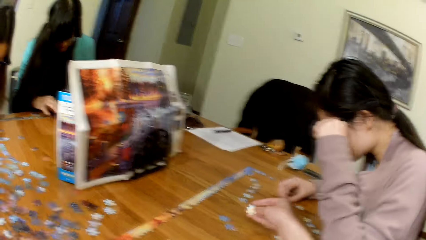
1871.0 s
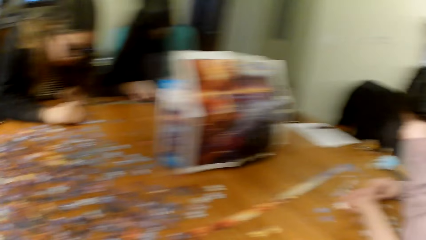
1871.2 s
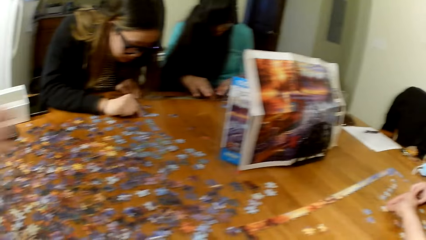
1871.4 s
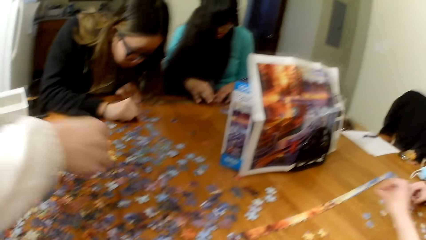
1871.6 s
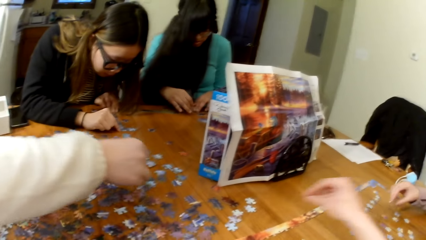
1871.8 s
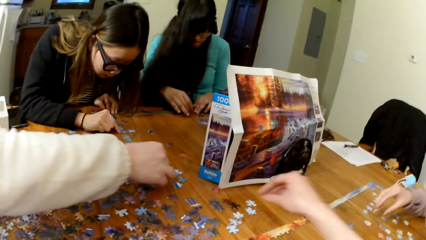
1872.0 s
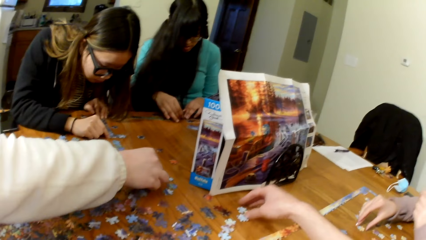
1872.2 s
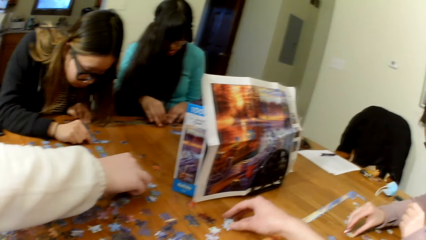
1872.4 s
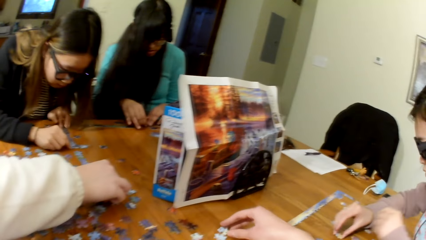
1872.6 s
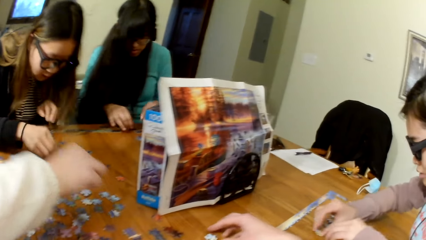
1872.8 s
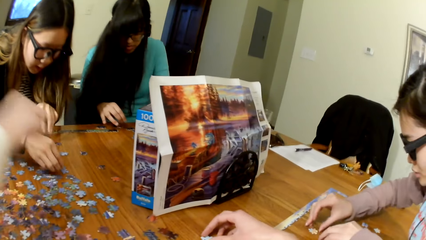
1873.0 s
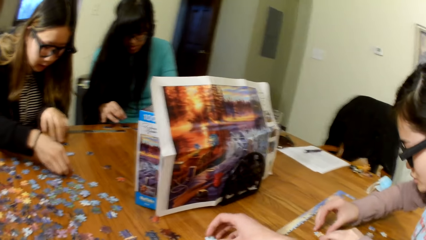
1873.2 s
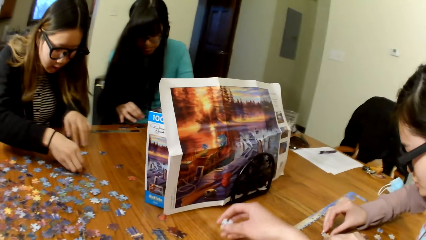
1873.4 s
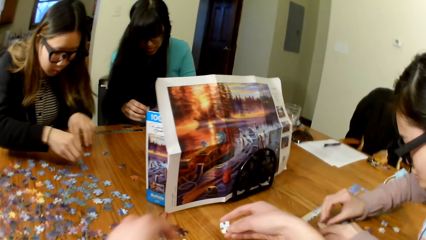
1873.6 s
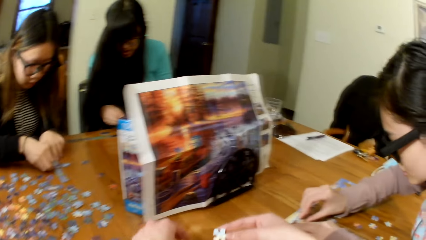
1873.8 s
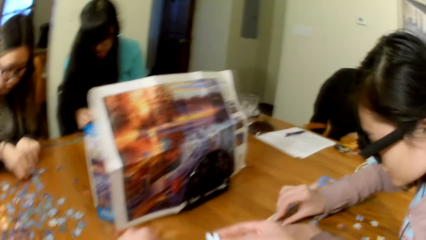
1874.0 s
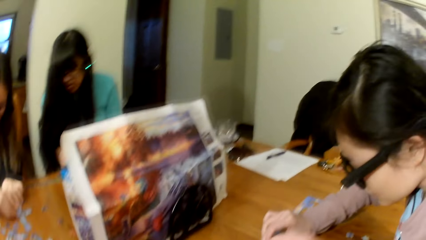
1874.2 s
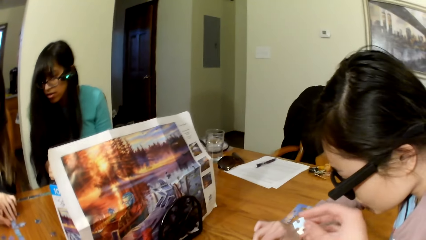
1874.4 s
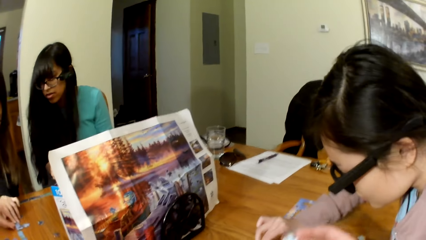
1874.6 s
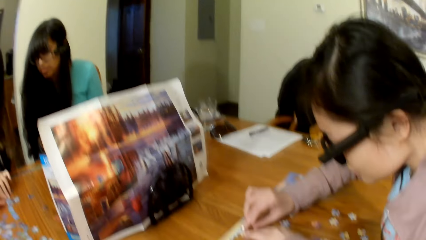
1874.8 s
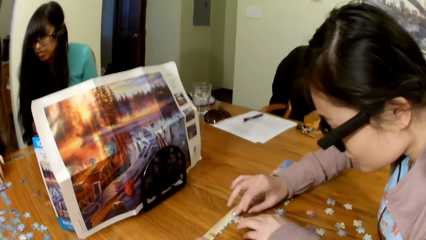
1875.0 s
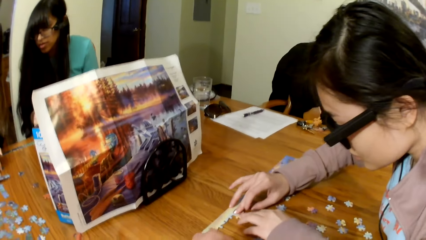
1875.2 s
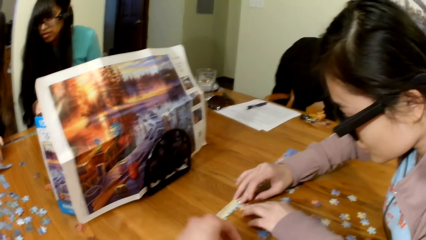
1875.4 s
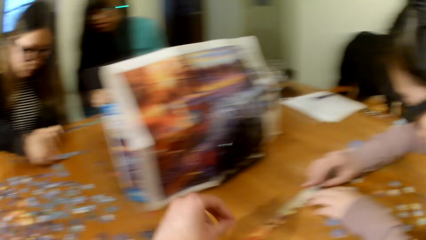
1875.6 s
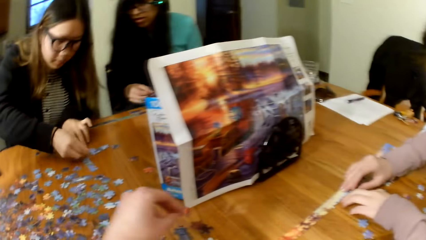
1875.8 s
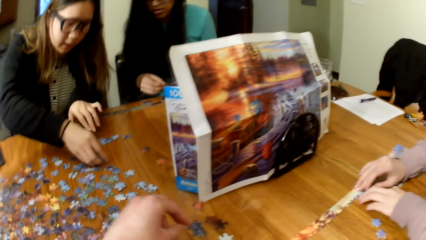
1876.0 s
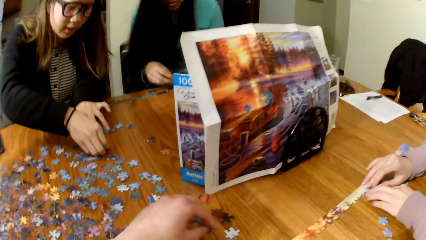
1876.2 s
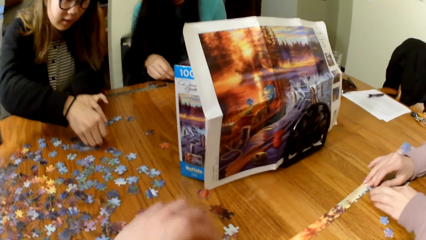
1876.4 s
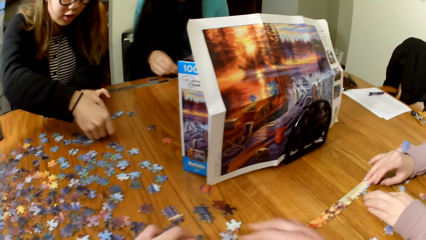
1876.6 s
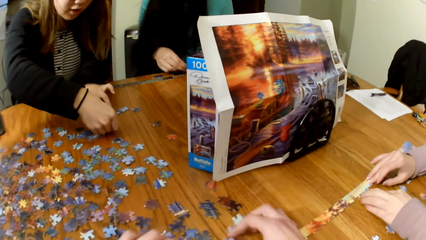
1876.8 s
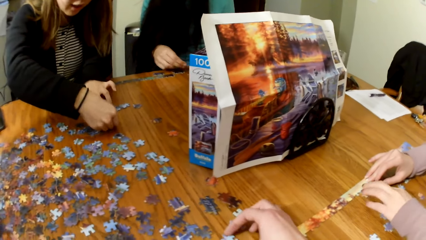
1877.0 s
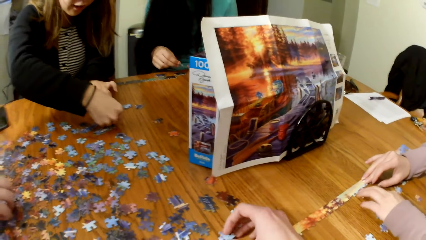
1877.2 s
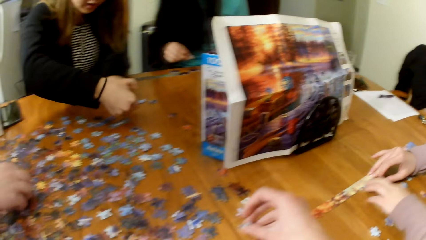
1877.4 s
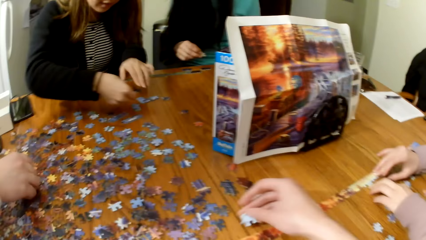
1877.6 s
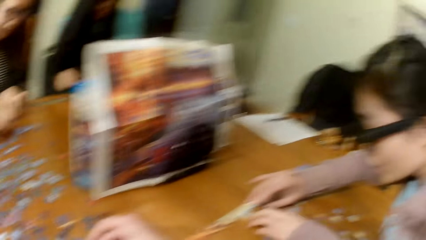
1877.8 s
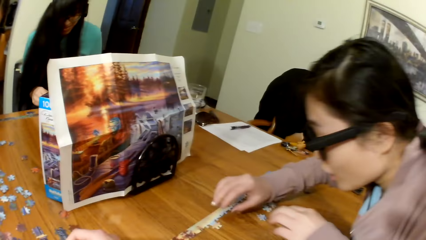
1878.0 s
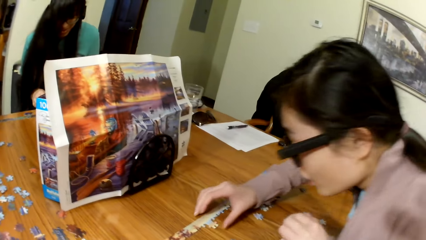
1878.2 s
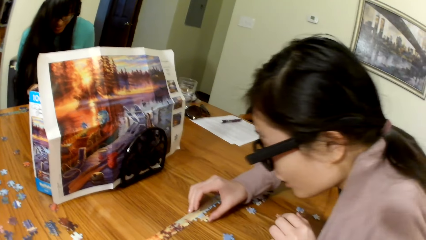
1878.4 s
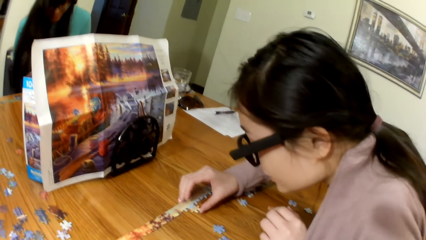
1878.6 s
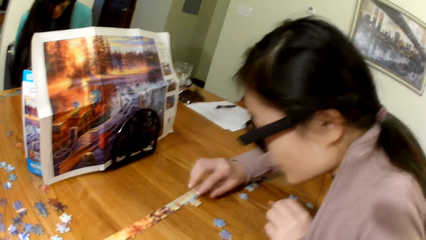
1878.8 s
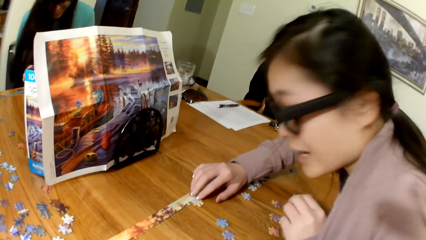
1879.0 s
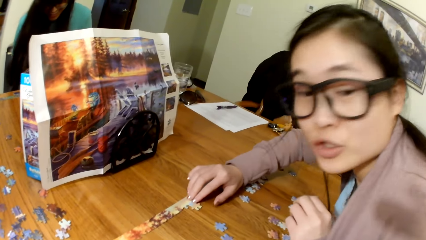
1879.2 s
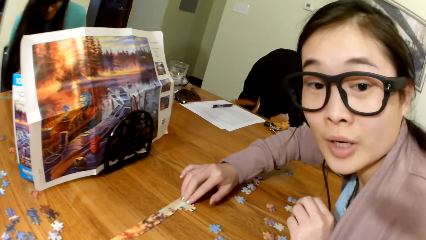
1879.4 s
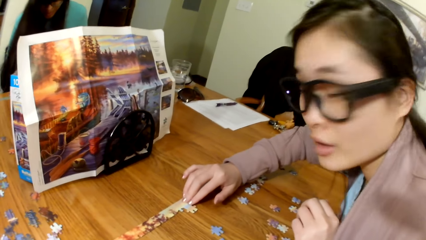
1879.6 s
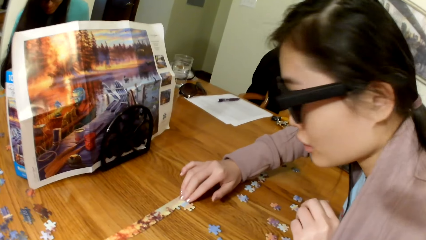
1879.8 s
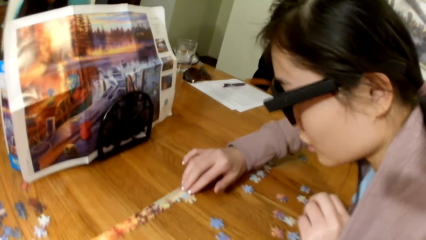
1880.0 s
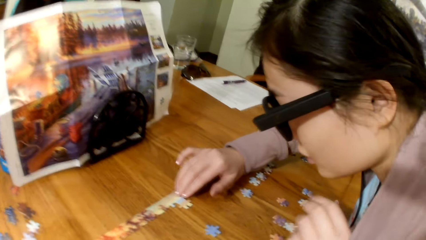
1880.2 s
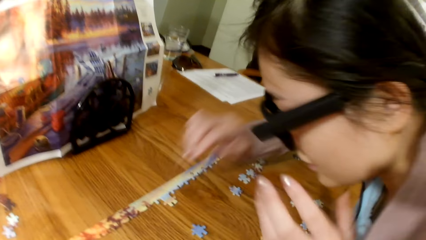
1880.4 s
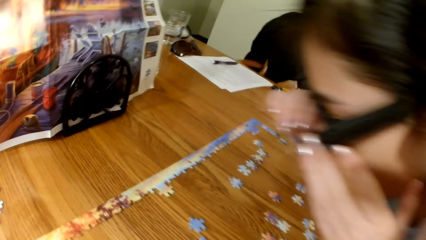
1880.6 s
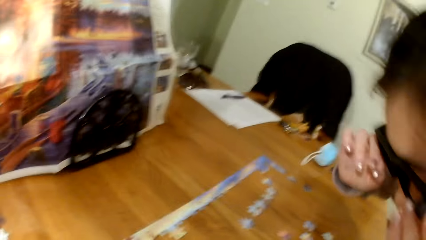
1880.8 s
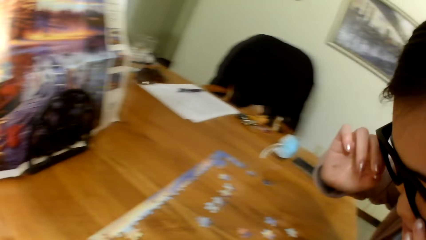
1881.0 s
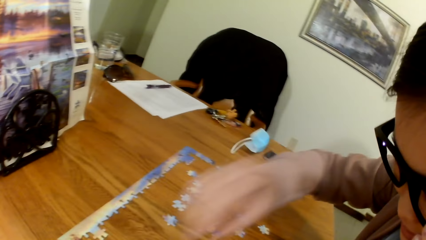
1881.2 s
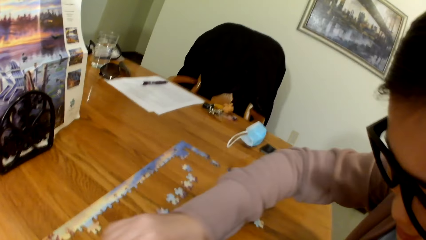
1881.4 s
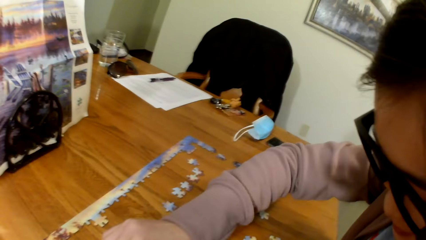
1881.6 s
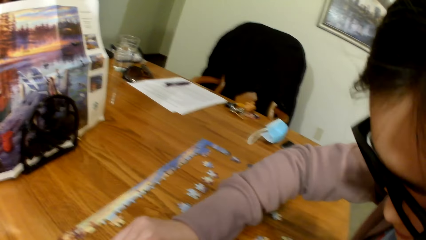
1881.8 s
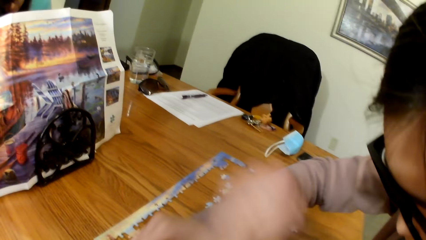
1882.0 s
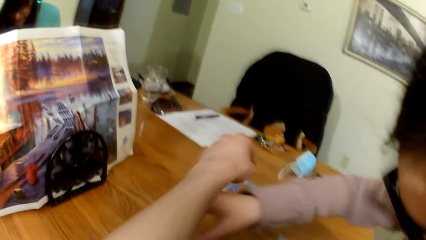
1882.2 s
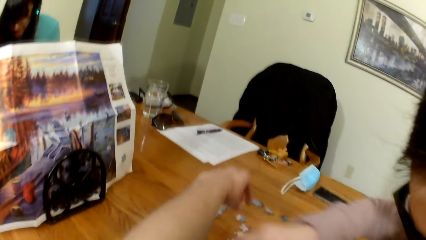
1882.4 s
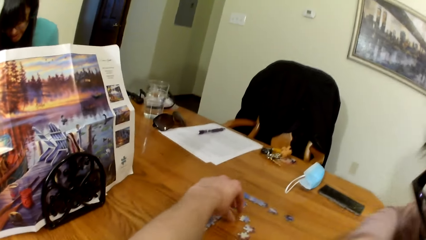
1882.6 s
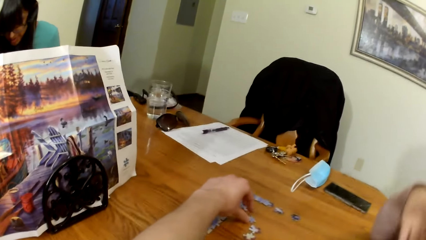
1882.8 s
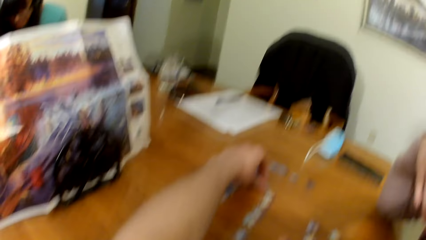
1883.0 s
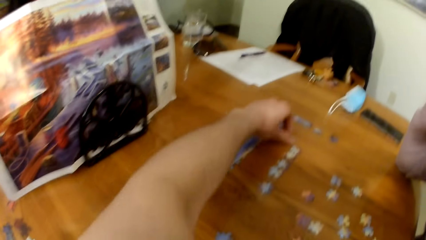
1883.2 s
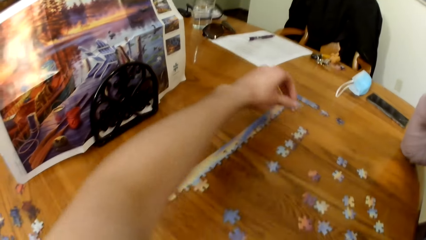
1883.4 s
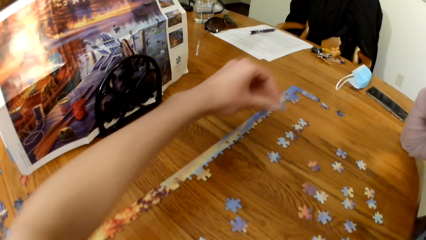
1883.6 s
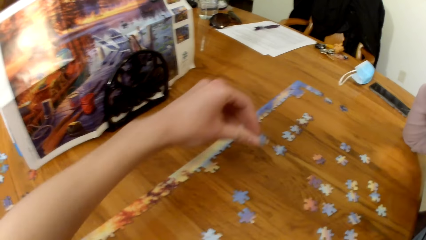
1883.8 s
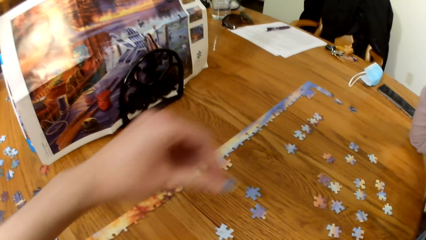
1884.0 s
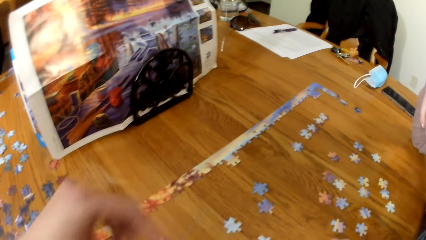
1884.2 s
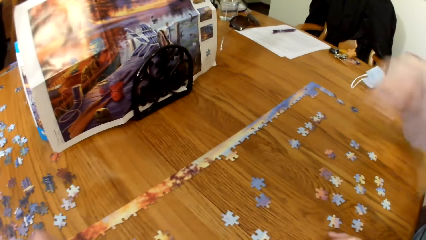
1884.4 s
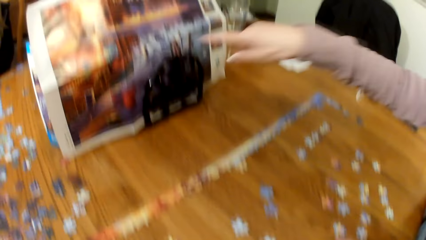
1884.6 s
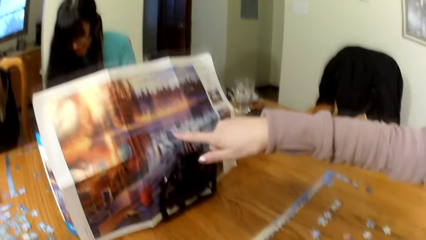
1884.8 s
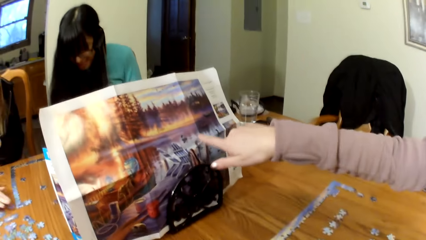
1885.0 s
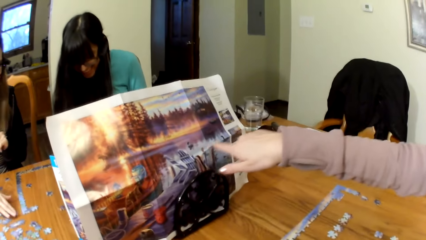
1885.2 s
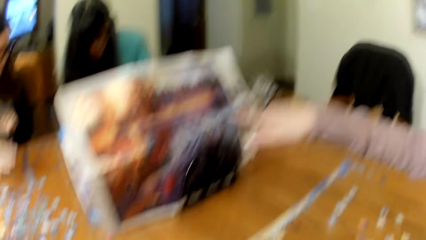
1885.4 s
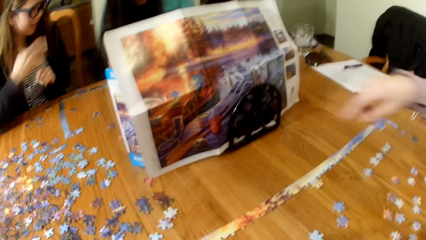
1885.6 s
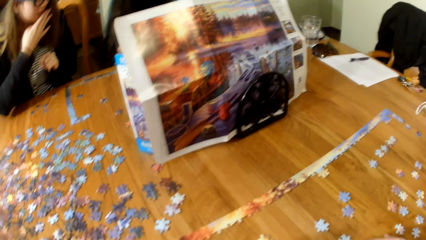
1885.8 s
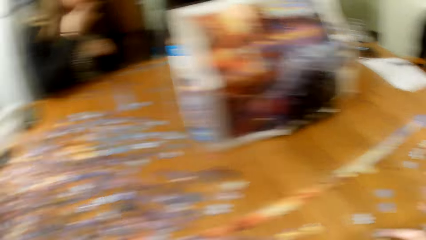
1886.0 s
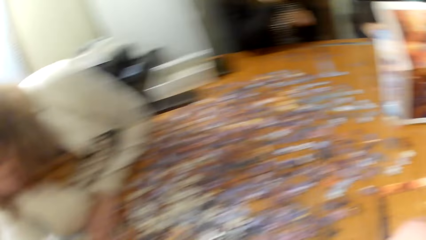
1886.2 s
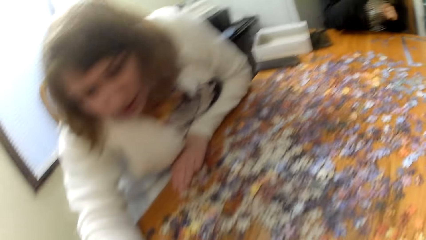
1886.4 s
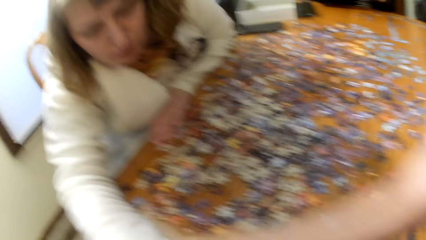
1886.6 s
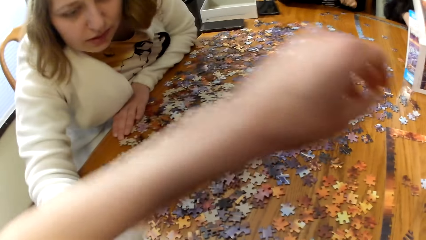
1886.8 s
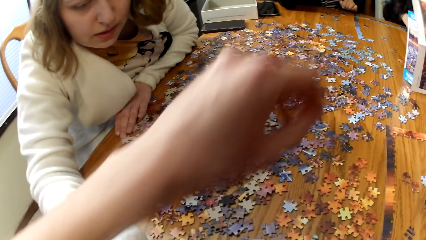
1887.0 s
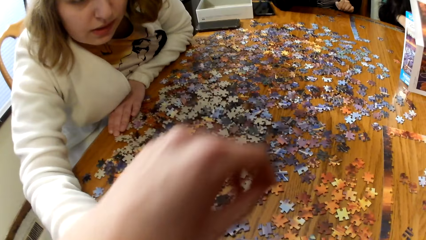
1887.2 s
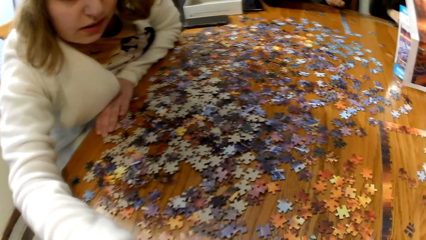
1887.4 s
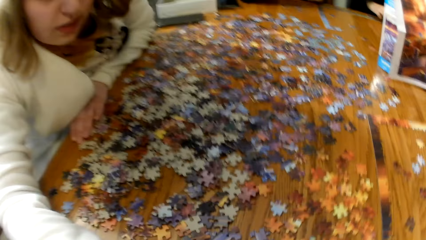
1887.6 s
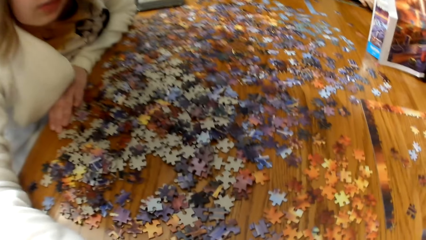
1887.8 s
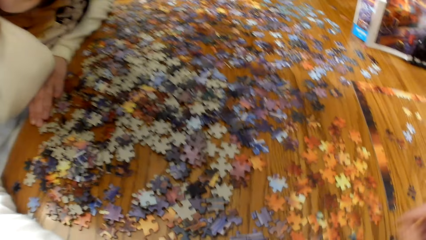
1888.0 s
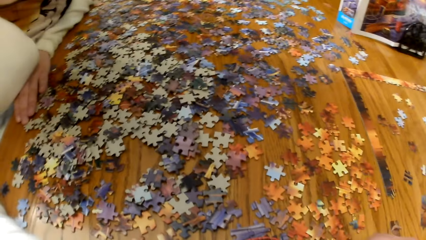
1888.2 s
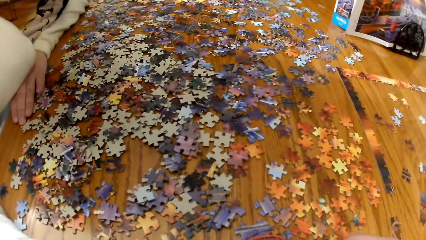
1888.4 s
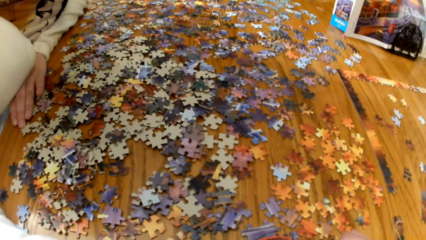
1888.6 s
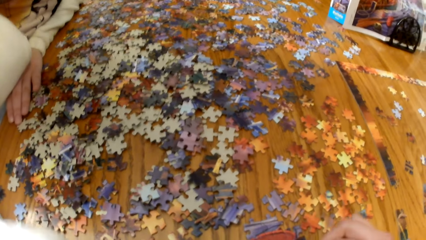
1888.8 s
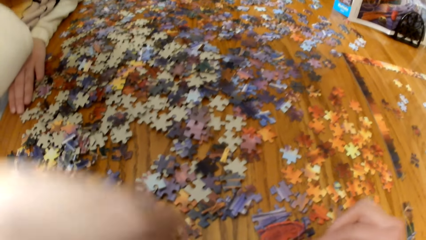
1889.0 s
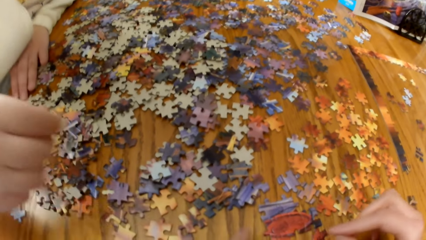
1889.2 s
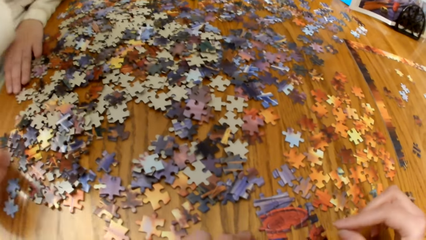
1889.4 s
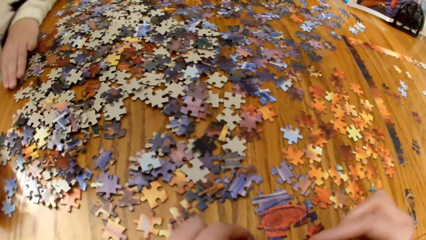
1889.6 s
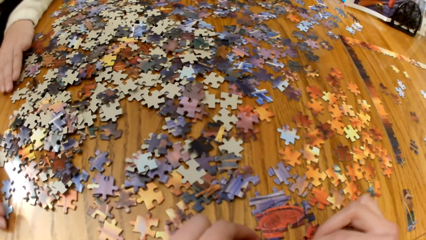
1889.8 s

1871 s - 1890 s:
A woman makes the puzzle. The woman points at the paper.
